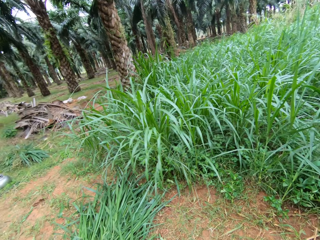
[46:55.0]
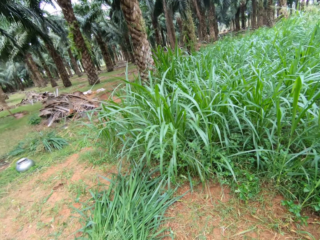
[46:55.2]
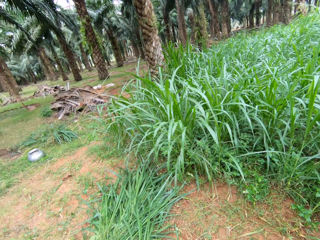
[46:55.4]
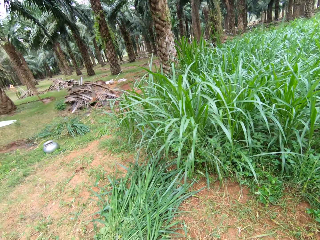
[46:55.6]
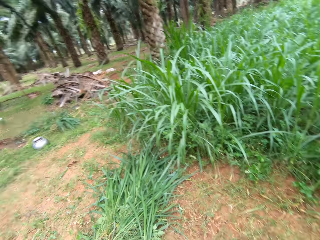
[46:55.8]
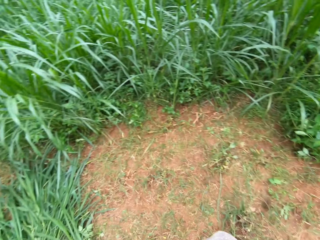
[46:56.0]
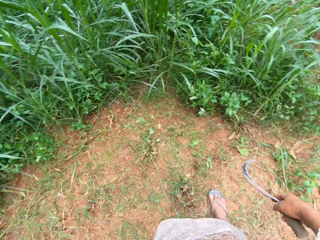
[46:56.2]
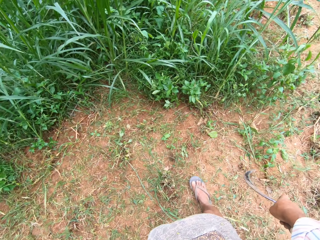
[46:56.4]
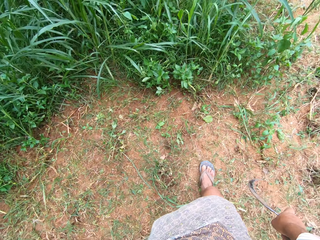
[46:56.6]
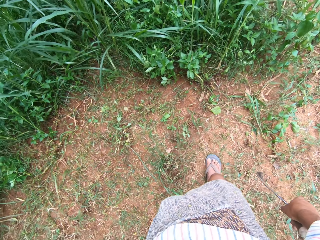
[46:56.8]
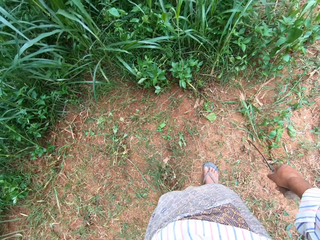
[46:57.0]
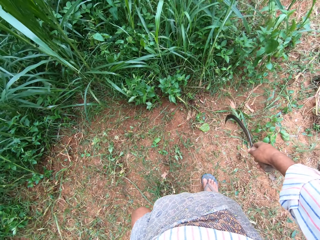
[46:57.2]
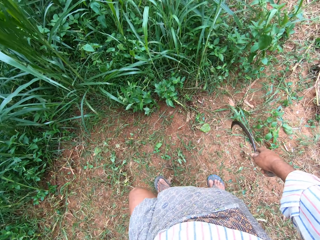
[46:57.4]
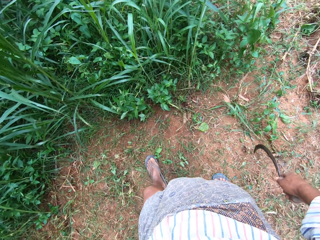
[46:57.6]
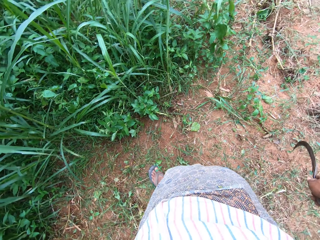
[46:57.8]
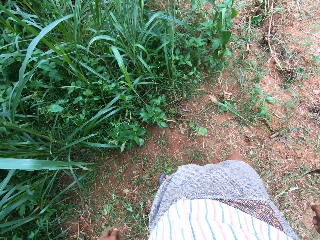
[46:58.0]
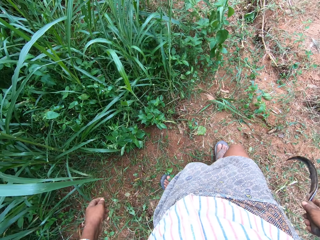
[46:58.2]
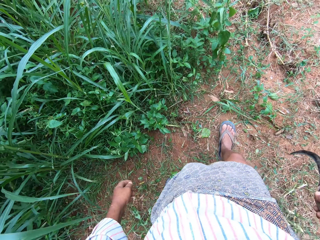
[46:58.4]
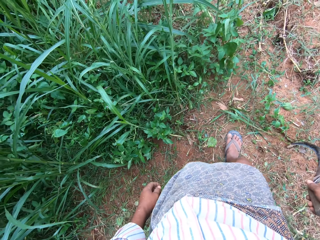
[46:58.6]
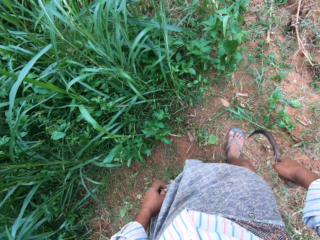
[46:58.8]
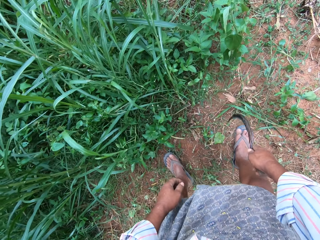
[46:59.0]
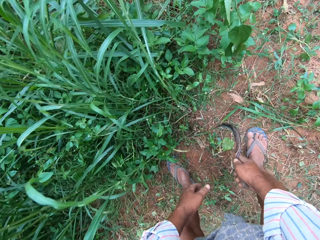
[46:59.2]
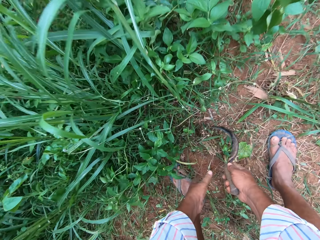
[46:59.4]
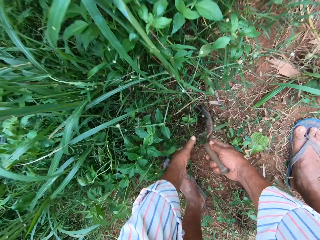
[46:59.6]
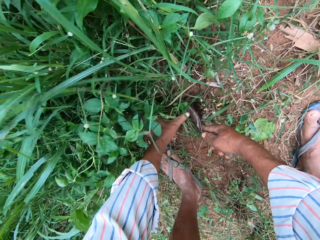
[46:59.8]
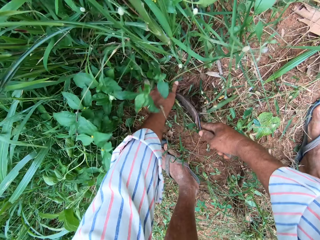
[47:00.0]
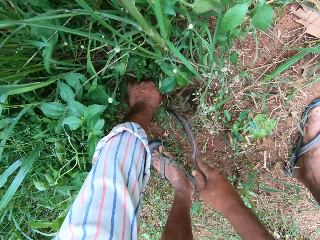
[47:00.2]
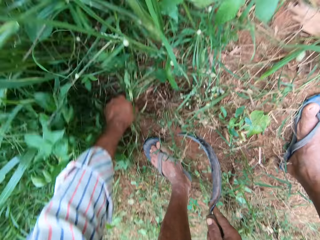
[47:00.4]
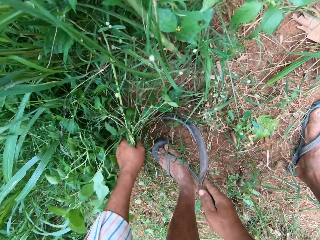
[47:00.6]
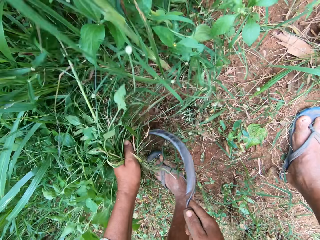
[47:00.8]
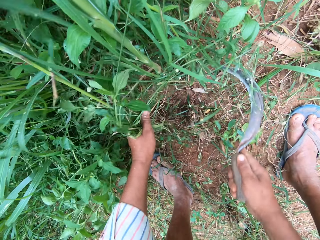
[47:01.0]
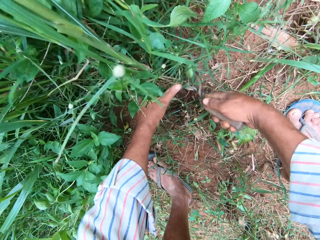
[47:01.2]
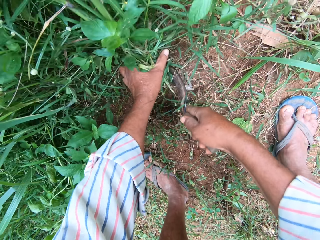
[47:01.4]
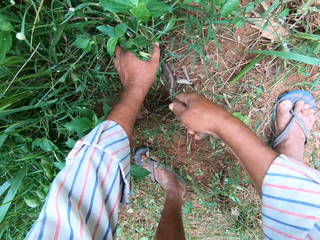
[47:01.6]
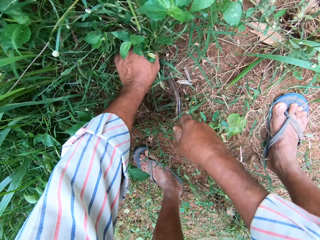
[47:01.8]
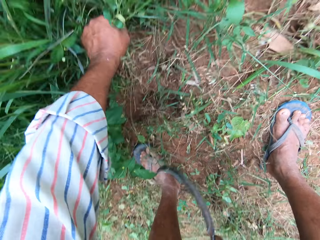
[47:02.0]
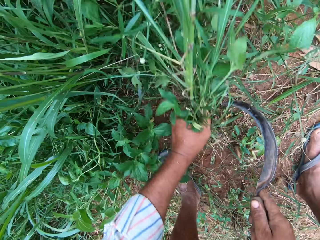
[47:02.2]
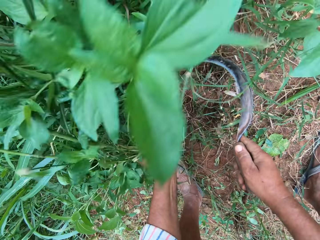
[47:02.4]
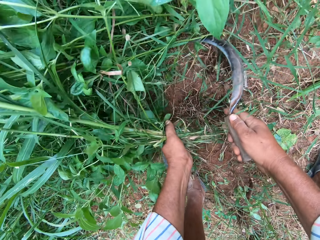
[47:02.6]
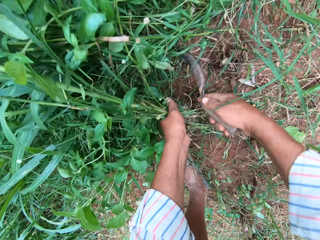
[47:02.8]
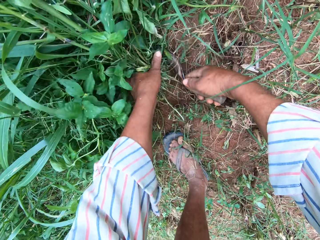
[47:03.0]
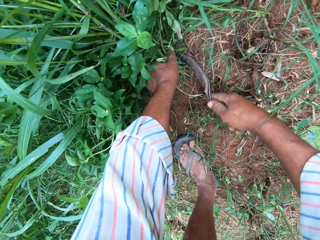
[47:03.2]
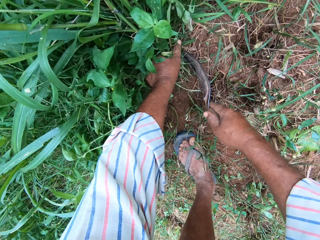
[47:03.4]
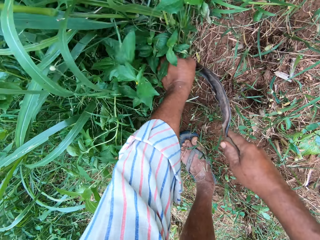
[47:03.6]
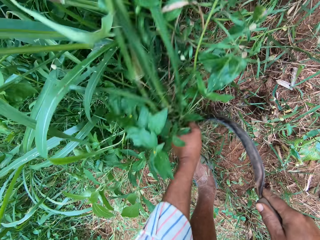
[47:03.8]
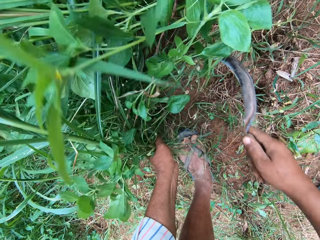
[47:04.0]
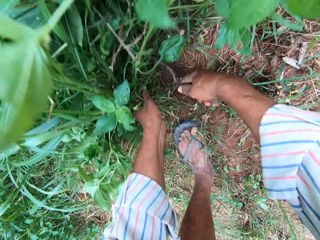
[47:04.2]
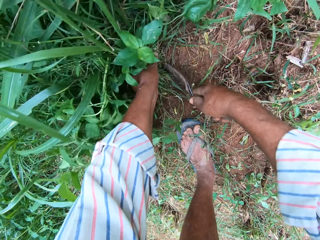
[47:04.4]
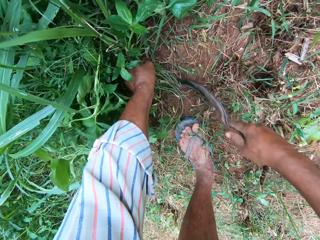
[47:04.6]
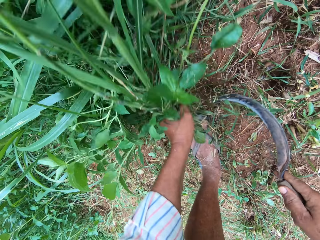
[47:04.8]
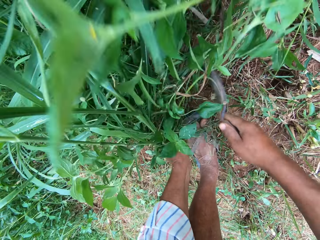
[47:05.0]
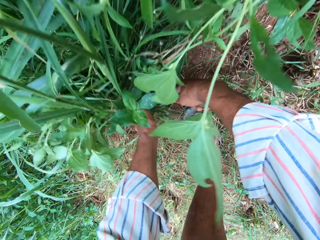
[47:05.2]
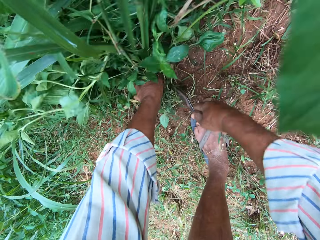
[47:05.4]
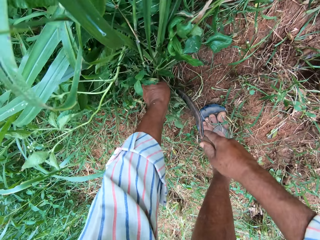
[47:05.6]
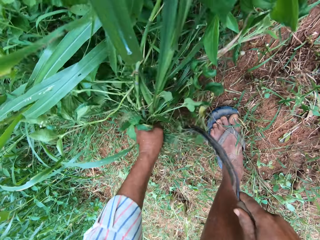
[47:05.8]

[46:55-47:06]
The camera wearer looks around. He bends. He holds the grasses with his left hand. He cuts the grasses with the sickle in his right hand. He holds napiergrass with a hand and cuts the napiergrass with the sickle. He holds the grass with a hand and cuts the grass with the sickle. He holds the grass with a hand and cuts the grass with the sickle.

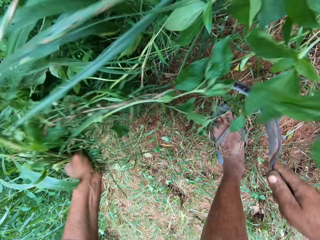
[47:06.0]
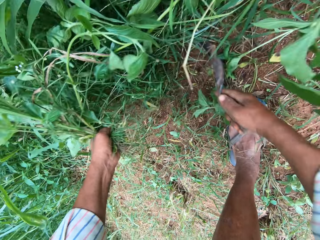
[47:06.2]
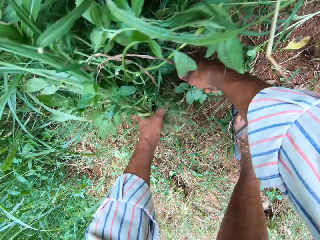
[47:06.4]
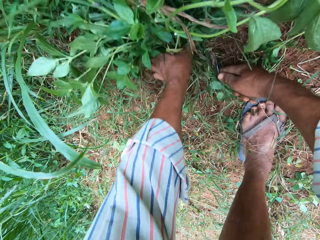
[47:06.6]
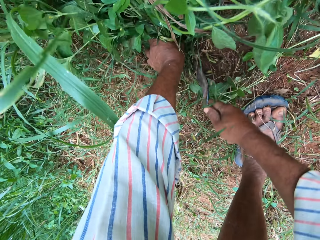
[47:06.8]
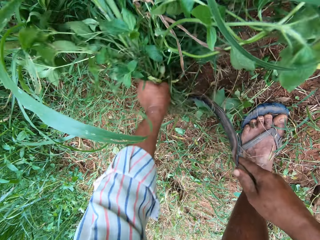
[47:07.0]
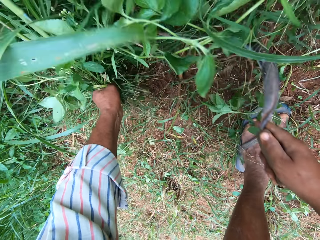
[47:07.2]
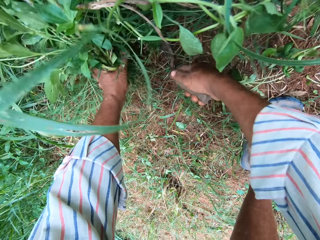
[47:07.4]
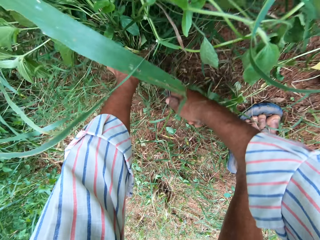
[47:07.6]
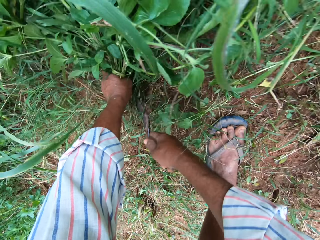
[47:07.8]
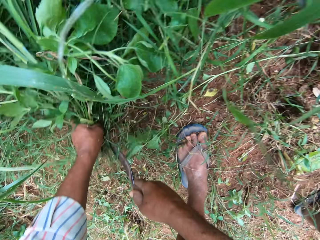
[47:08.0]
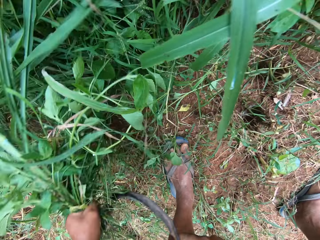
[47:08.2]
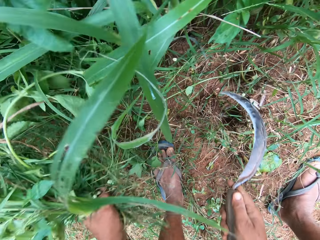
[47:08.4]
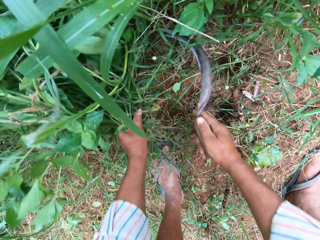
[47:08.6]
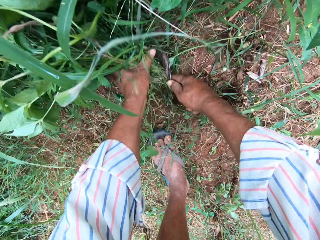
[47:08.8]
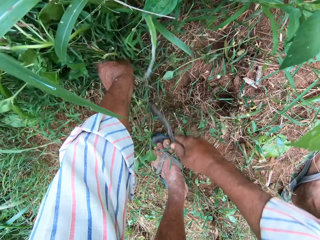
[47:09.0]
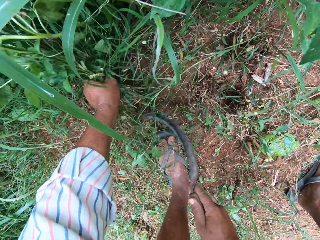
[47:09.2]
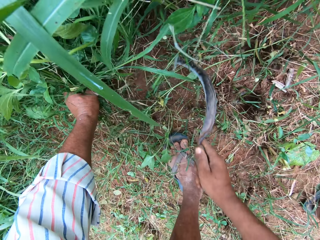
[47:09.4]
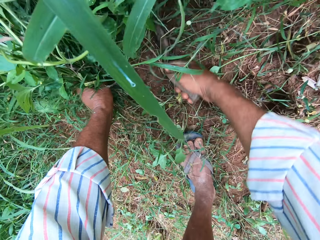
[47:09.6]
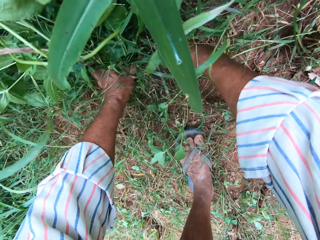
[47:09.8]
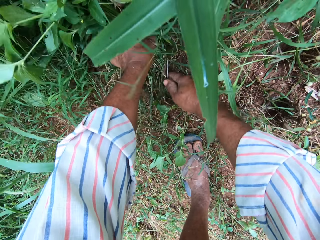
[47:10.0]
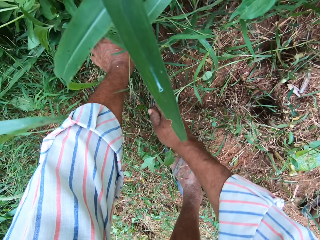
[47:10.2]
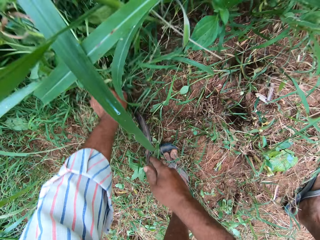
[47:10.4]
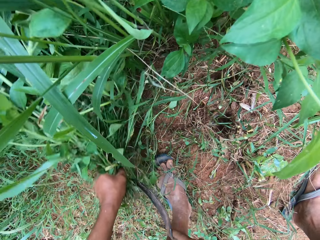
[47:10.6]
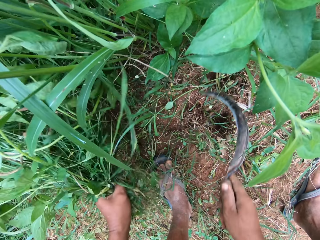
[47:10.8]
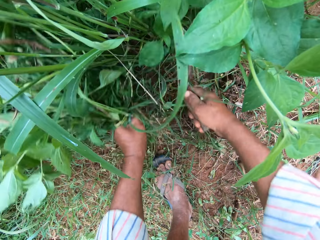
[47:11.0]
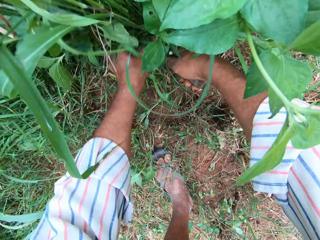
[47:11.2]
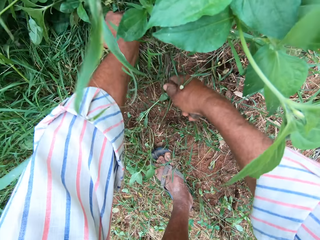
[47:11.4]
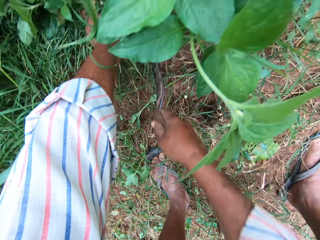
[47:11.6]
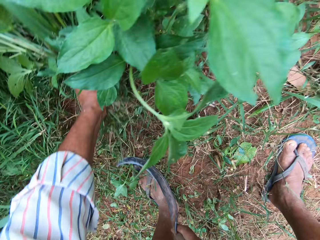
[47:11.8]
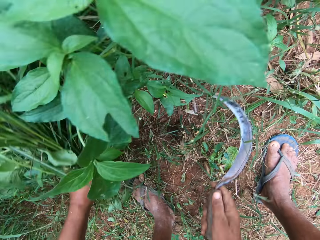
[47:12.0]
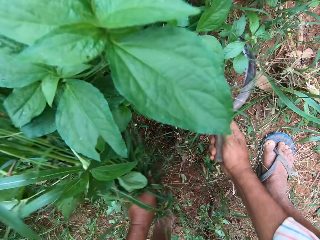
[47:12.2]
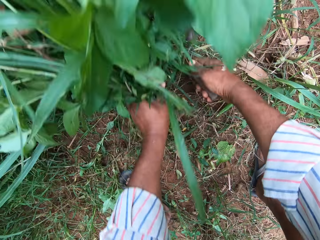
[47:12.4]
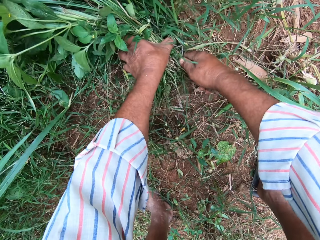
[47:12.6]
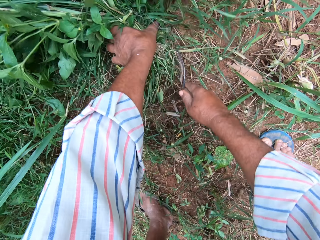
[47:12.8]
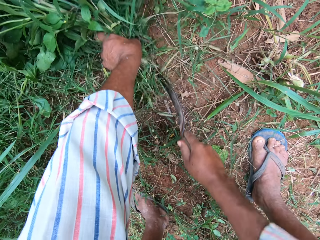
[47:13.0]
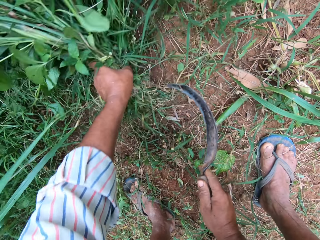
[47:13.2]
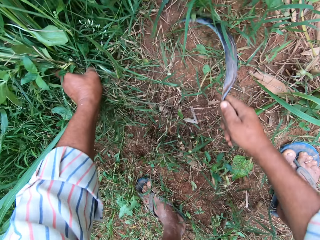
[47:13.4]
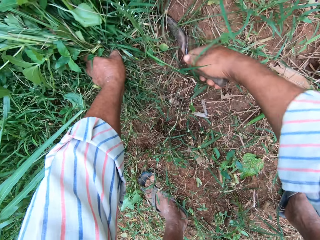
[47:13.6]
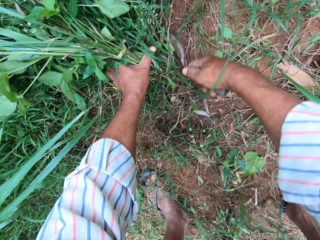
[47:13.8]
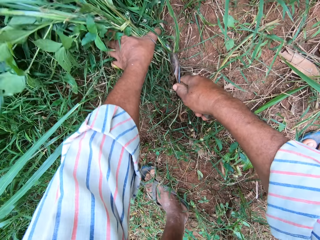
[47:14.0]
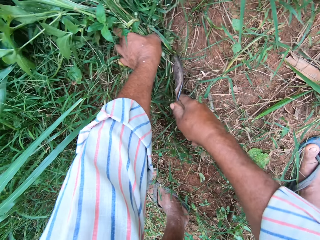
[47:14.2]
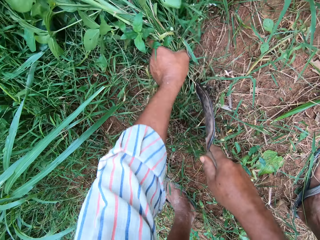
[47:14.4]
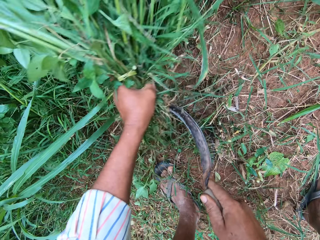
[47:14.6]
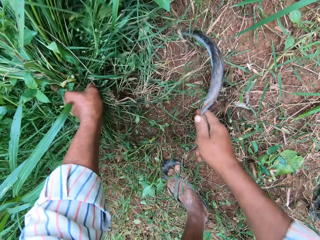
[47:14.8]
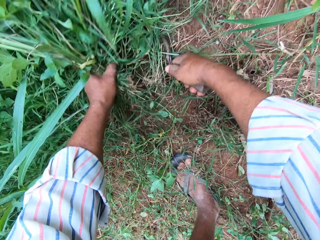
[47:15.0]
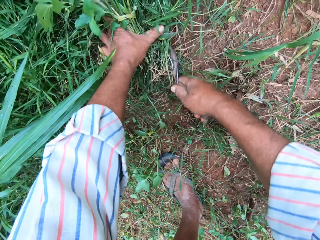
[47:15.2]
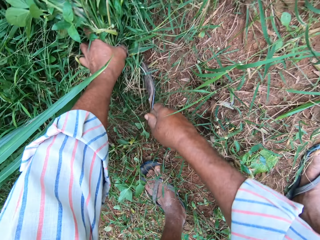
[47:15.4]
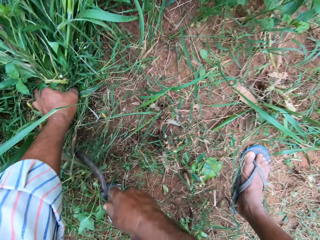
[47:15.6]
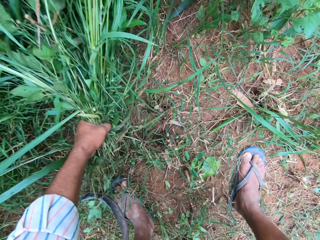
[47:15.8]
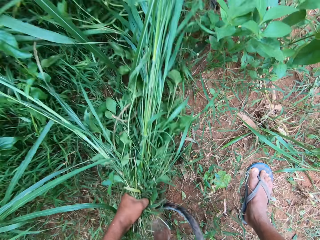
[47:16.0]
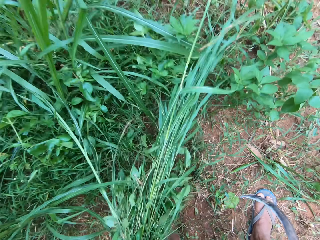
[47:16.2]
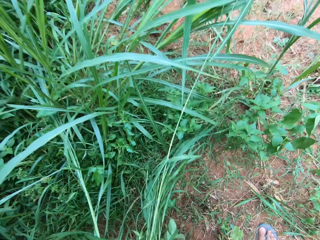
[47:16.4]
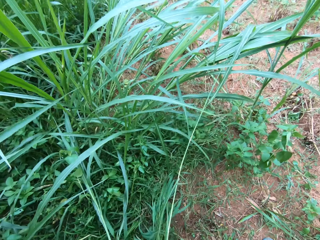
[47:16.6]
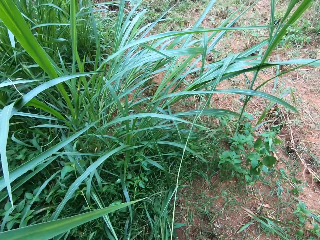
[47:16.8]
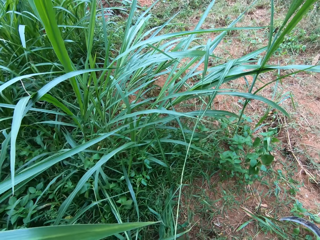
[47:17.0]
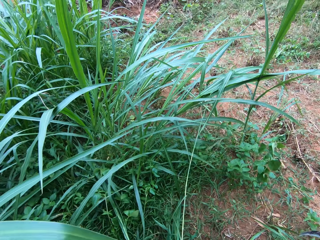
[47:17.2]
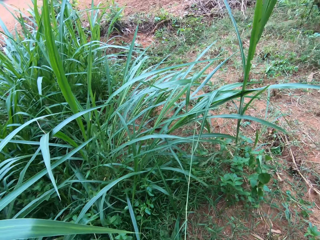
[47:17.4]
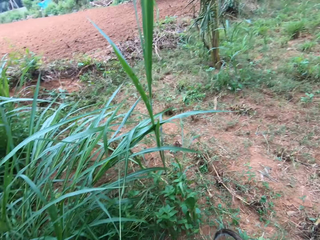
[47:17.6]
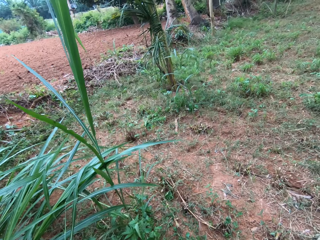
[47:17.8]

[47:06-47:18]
The camera wearer holds the grass with a hand and cuts the grass with a hand. They hold the grass with a hand and cut the grass with a sickle. They hold the grass with a hand and cut the grass with the sickle. They hold the grass with a hand and cut the grass with the sickle. They hold the grass with a hand and cut the grass with the sickle. They hold the grass with a hand and cut the grass with the sickle. They hold the grass with a hand and cut the grass with the sickle. They hold the grass with a hand and cut the grass with the sickle. They cut the grass with the sickle again. They stop cutting the grasses.
